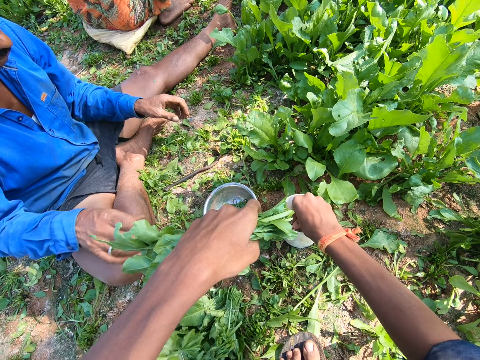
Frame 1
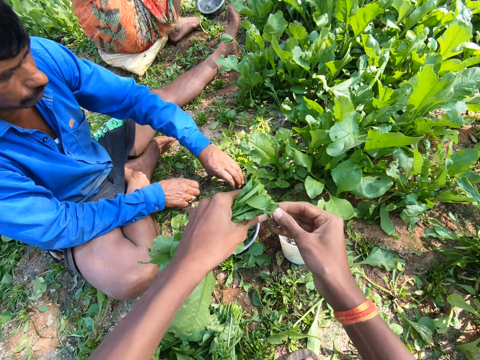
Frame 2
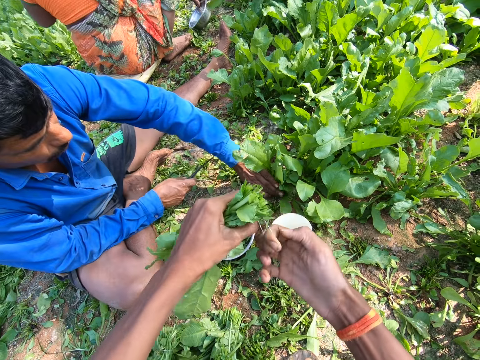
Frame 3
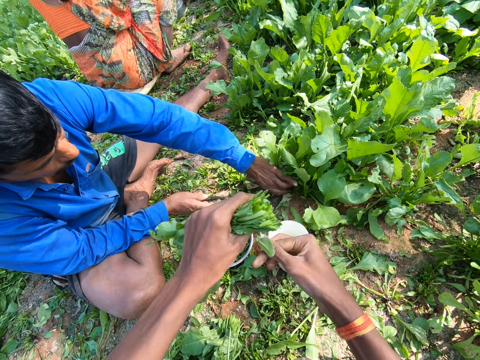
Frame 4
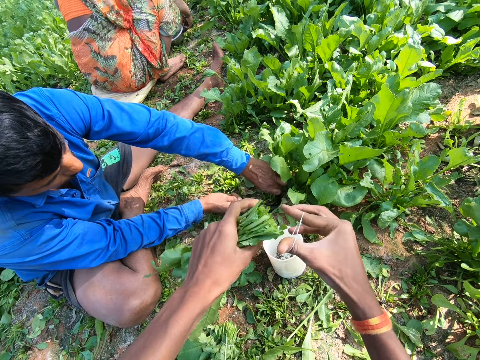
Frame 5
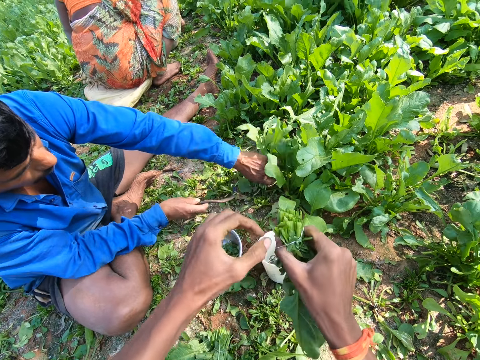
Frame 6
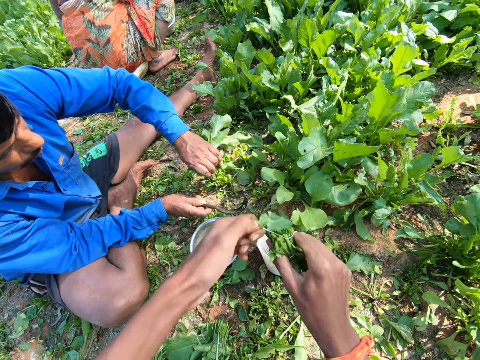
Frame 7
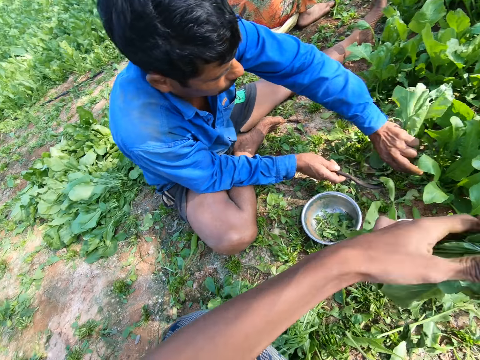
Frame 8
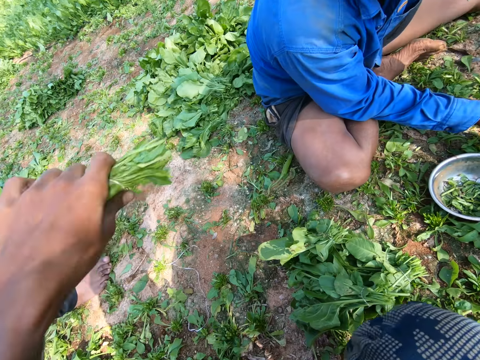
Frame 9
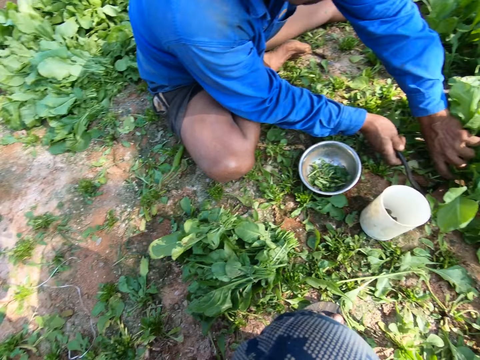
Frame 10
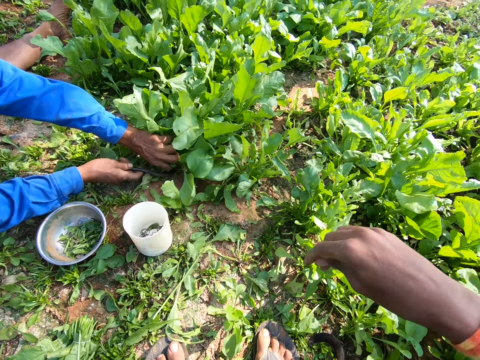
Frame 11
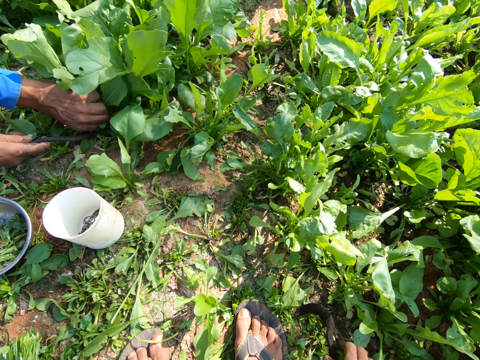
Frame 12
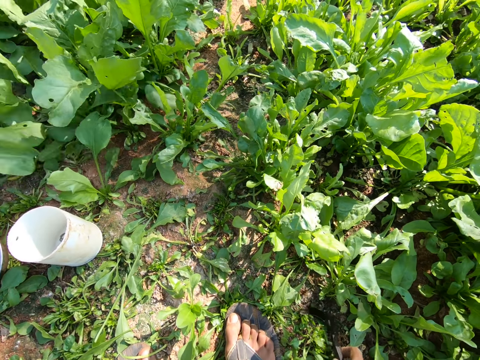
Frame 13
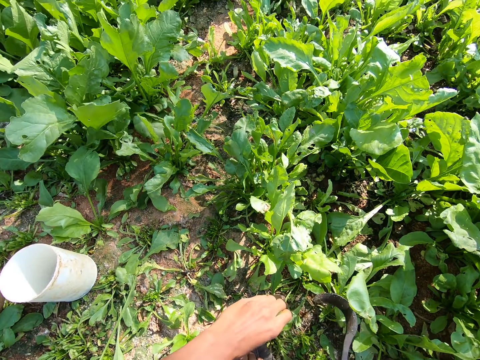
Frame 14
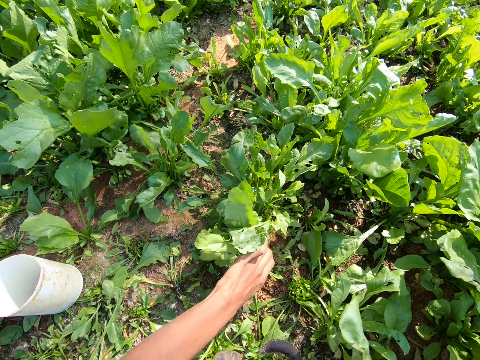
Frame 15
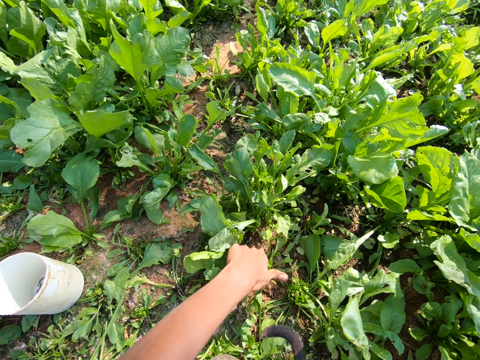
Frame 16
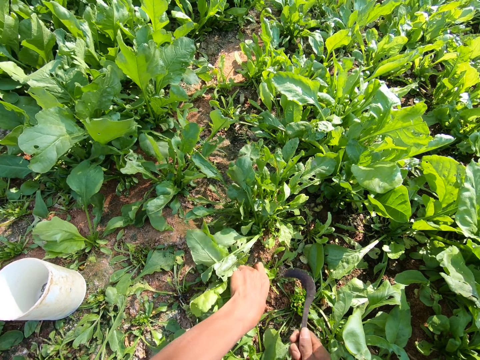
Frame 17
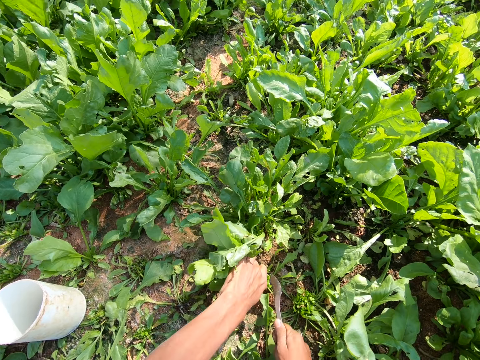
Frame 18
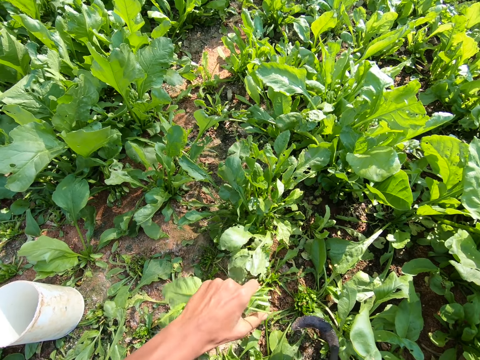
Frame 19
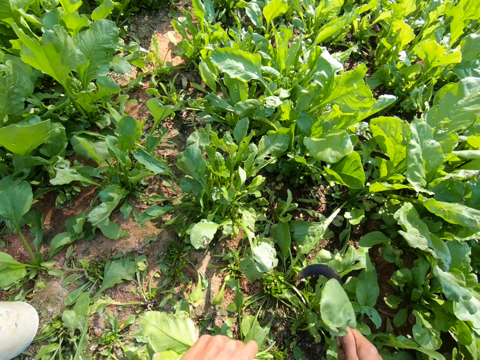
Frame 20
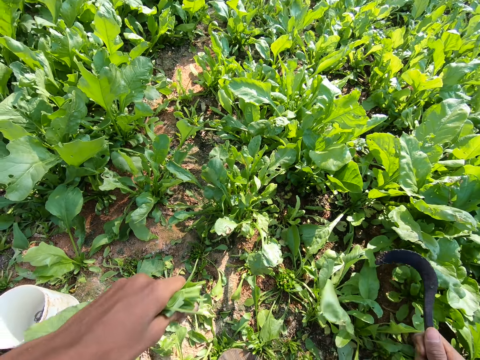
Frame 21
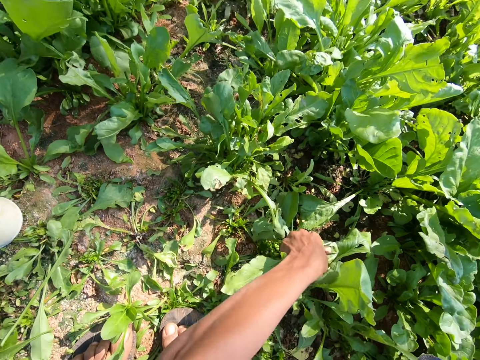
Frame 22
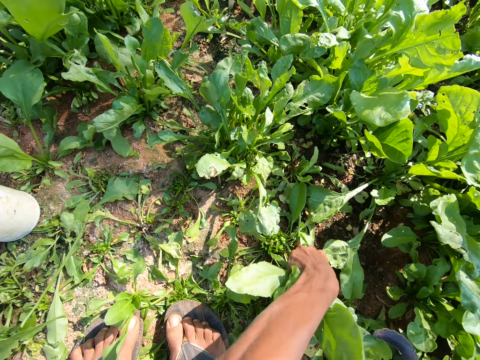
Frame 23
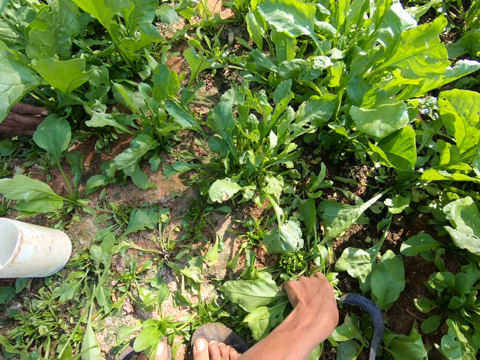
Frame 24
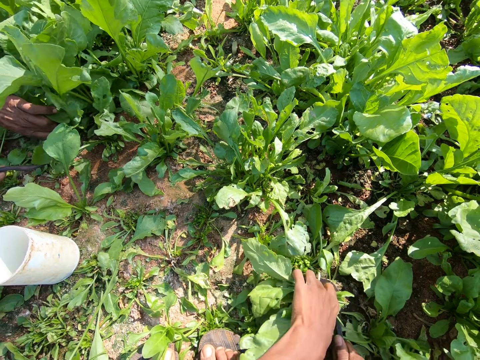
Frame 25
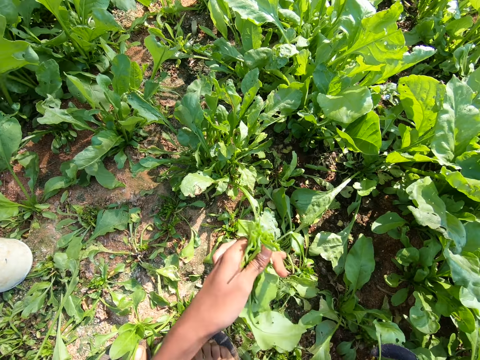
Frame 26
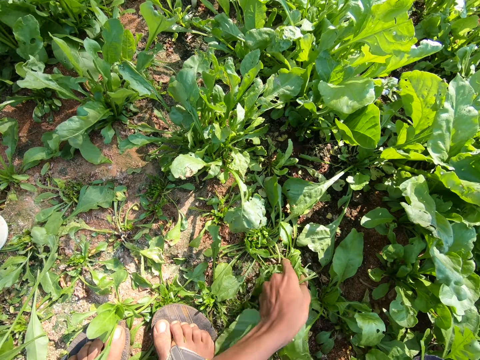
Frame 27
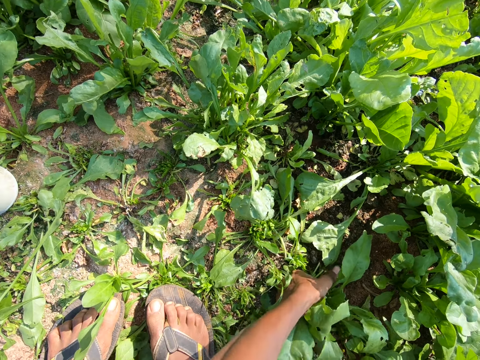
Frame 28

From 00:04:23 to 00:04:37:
A man drops the spinach. The camera wearer expands the rubber band. The man cuts the spinach with a sickle tool. The camera wearer transfers the spinach to the right hand and ties the spinach with the rubber band. They move the spinach and drop the spinach aside. They look around. They pick up the sickle tool and move the left hand. They pull the spinach, move the sickle tool, and cut the spinach with the sickle tool. They move the spinach, lift the sickle tool, and pull the spinach. They cut the spinach with the sickle tool and pull the spinach.

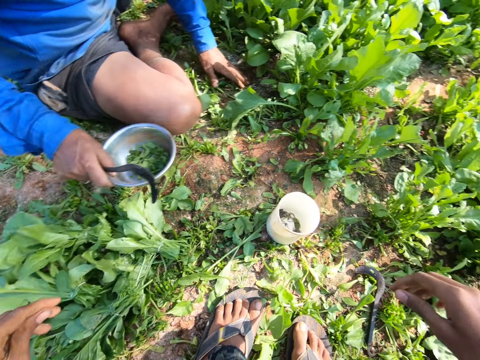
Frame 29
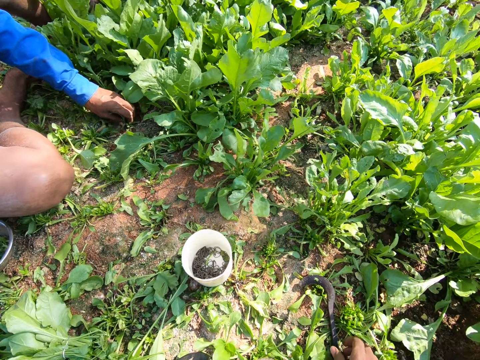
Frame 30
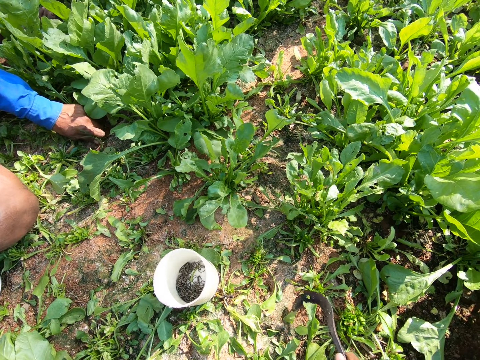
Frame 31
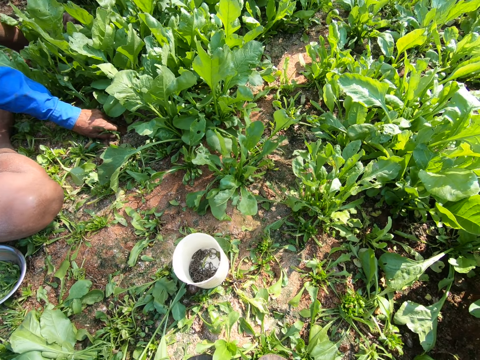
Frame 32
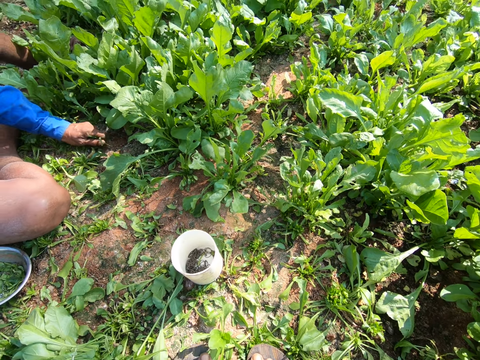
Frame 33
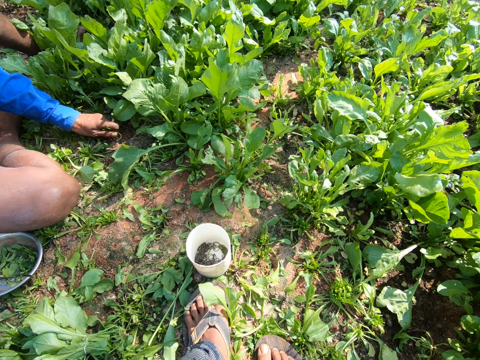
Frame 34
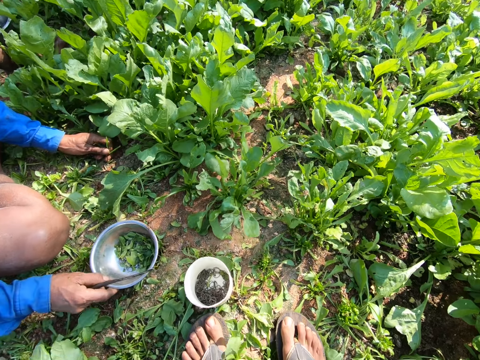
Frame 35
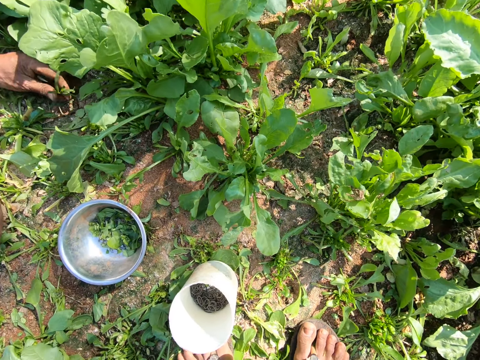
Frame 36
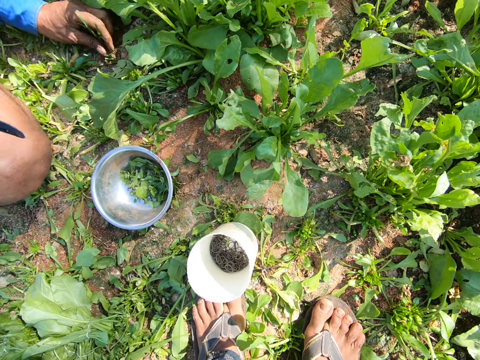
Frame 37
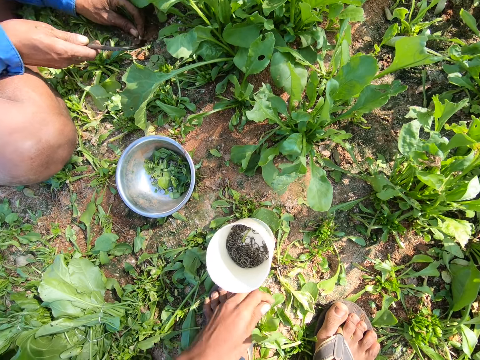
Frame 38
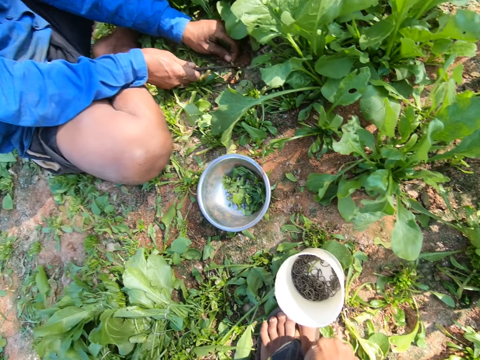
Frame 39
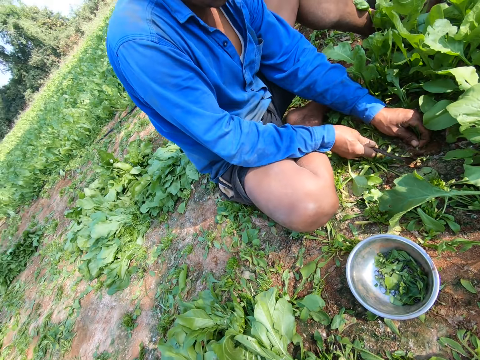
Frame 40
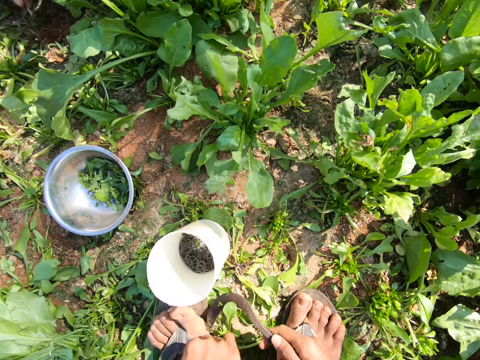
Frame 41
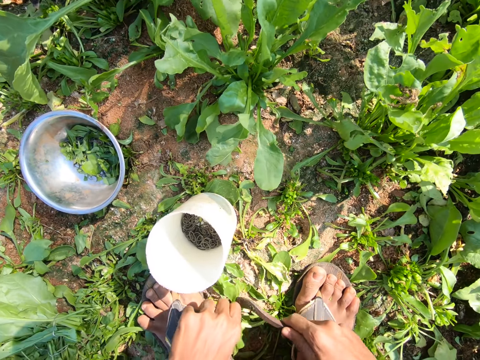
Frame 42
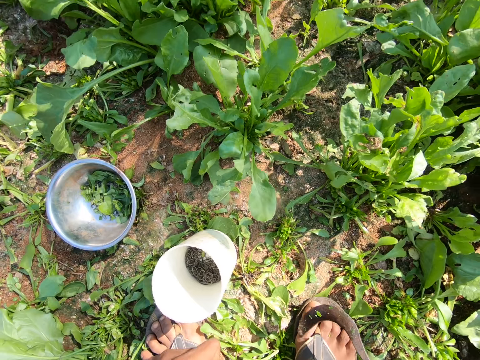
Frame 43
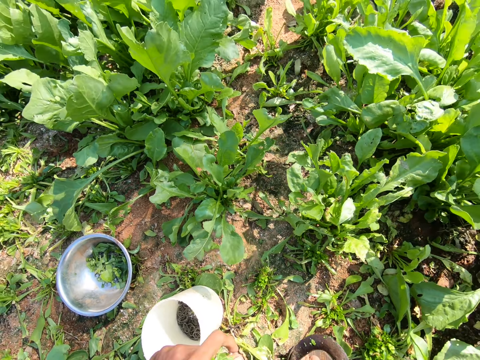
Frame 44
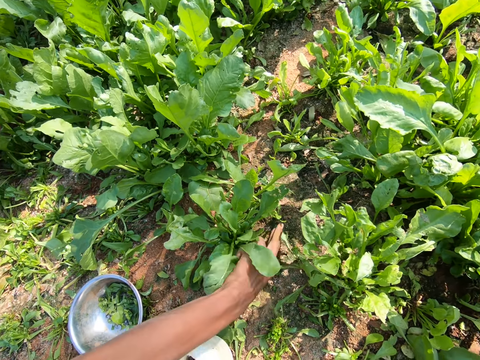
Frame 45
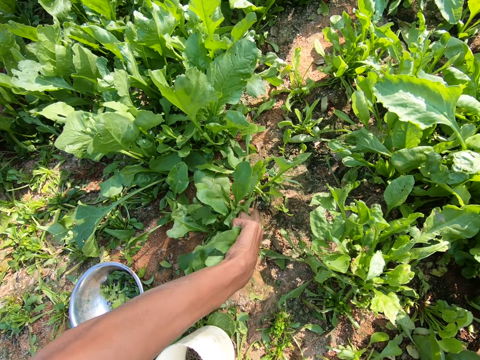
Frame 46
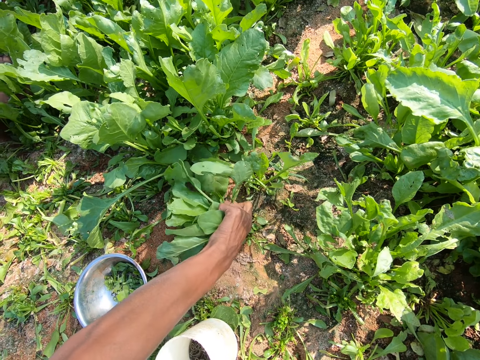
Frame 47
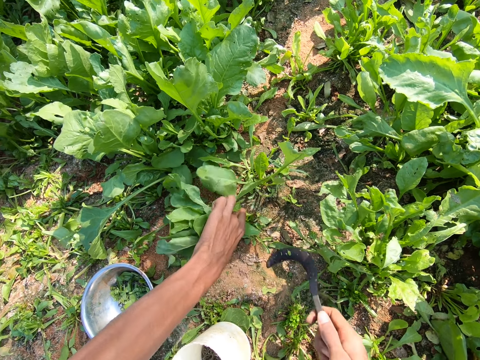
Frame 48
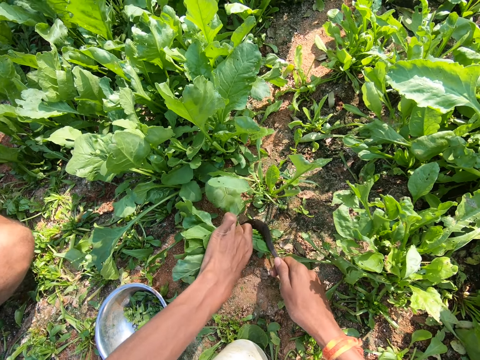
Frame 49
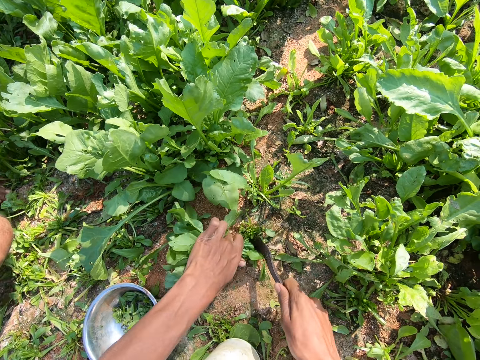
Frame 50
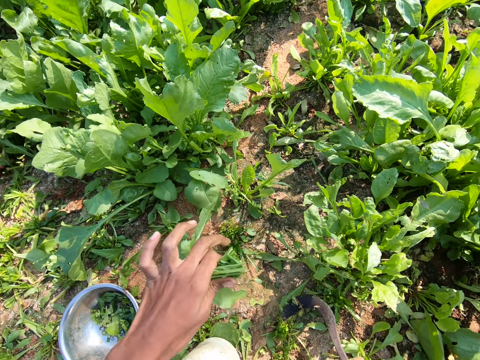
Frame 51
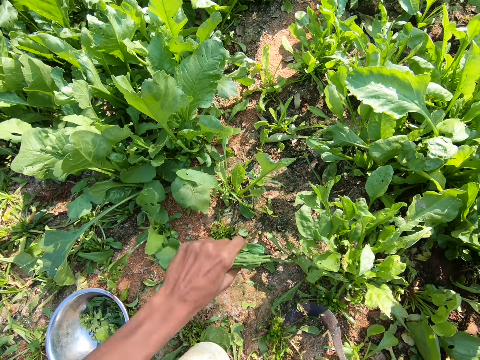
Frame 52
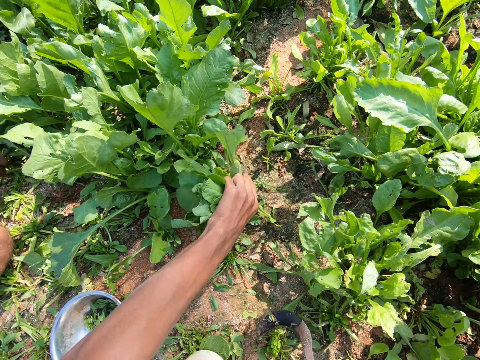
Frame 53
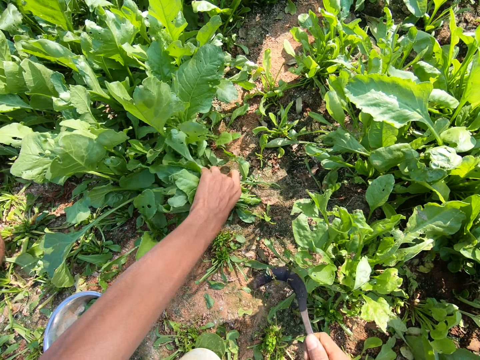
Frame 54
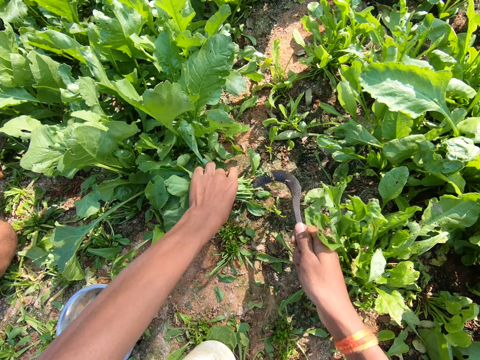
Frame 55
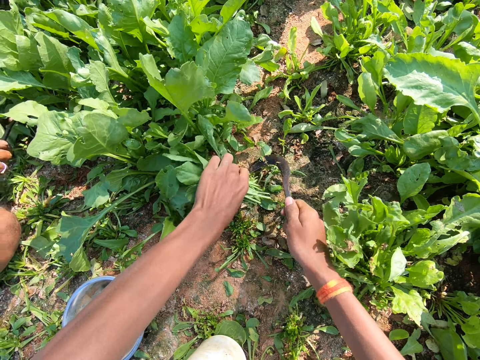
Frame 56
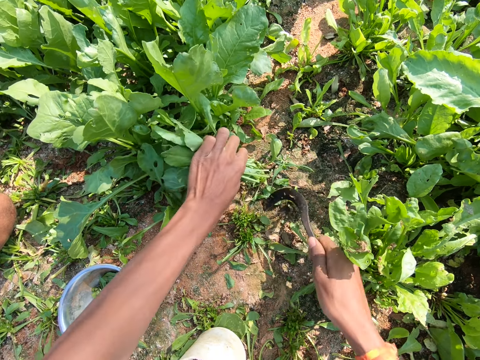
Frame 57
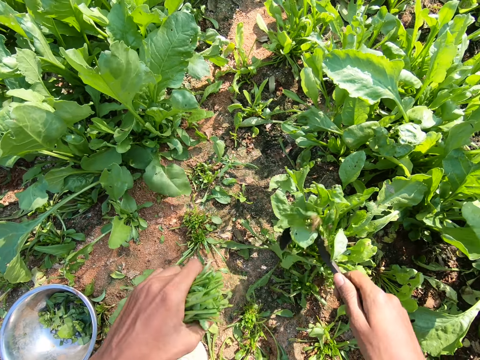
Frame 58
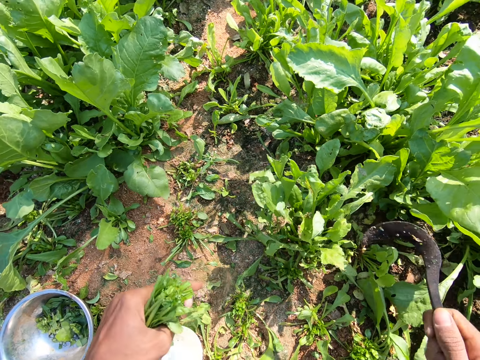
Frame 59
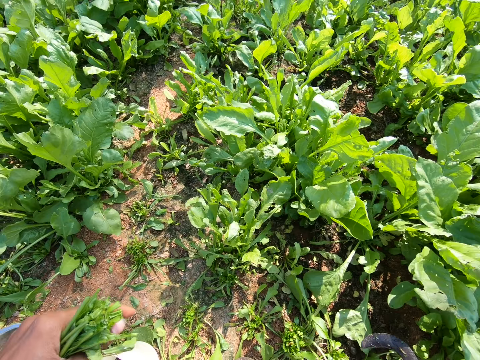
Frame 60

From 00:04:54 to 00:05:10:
The camera wearer picks up the sickle from the ground and stares around the farm. They cut the vegetable from the farm with the sickle.
